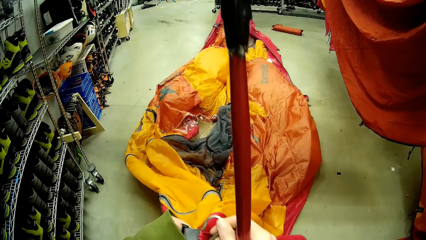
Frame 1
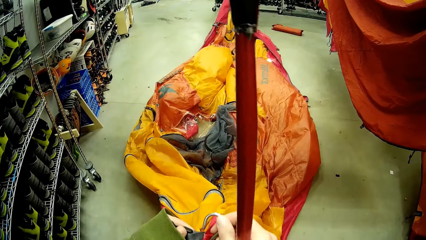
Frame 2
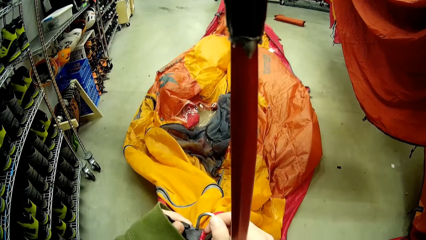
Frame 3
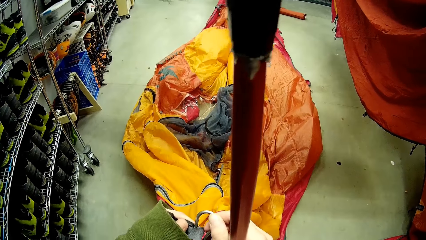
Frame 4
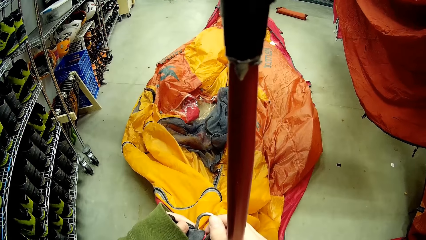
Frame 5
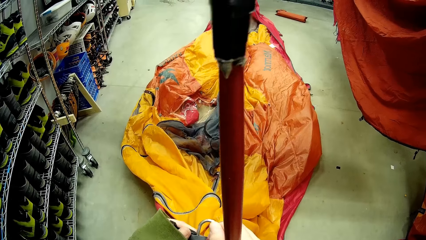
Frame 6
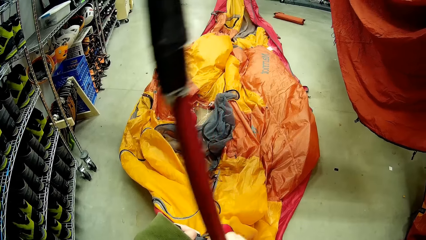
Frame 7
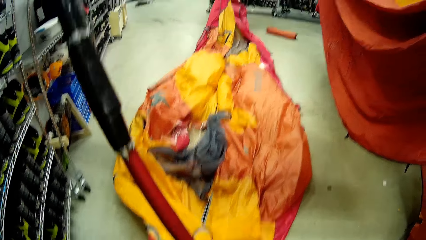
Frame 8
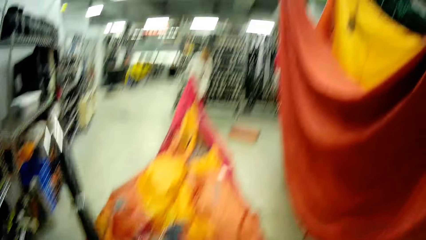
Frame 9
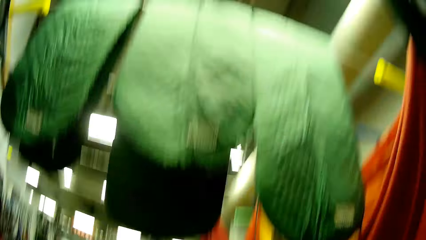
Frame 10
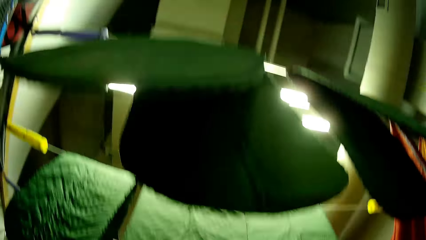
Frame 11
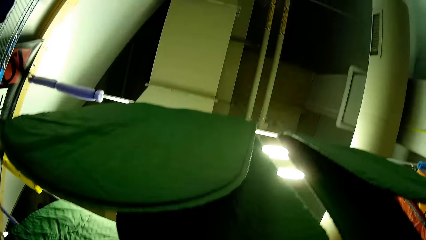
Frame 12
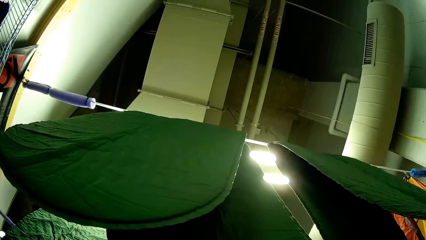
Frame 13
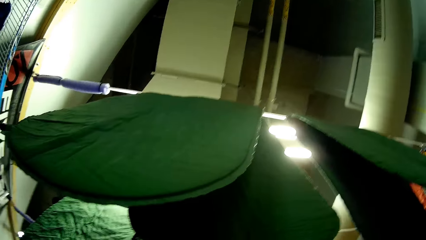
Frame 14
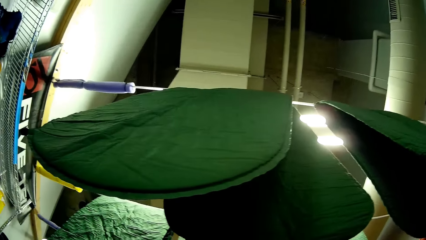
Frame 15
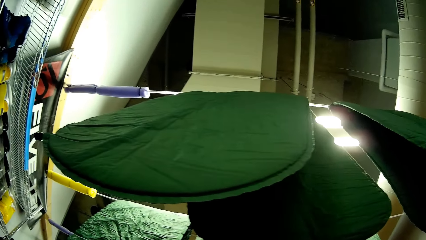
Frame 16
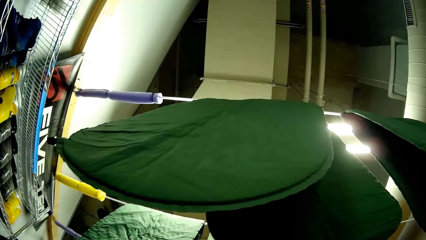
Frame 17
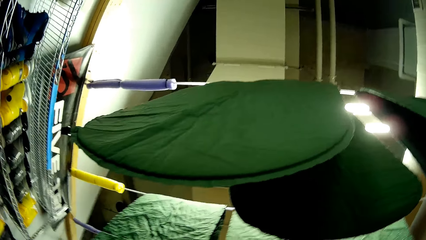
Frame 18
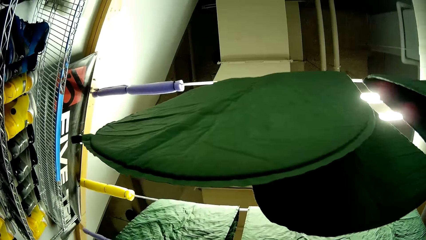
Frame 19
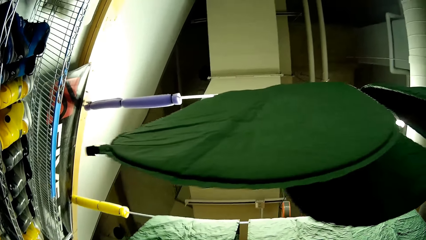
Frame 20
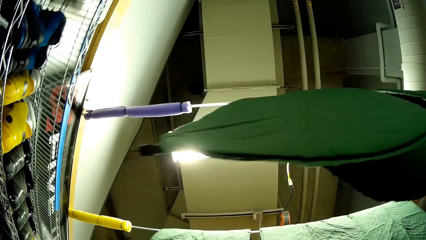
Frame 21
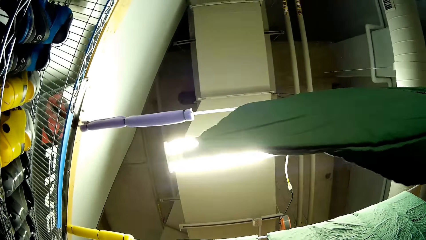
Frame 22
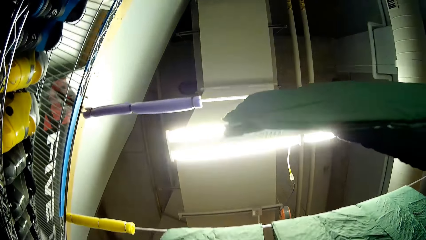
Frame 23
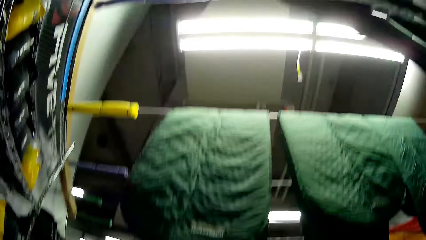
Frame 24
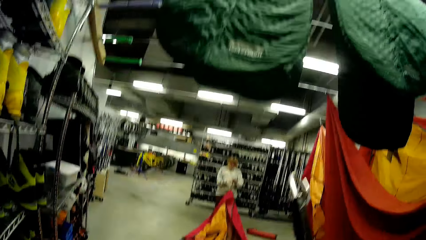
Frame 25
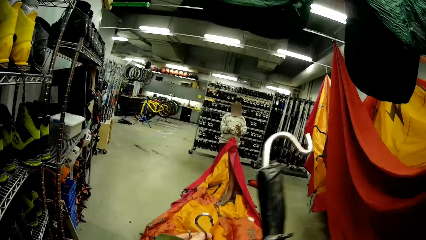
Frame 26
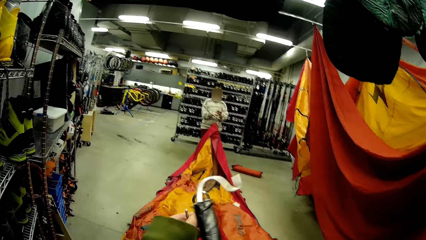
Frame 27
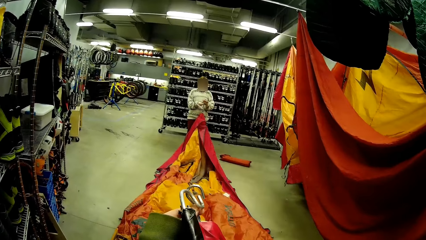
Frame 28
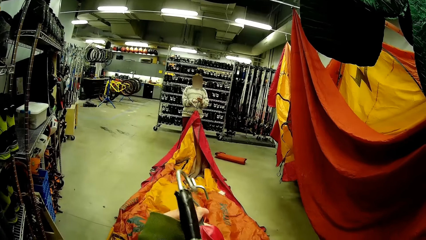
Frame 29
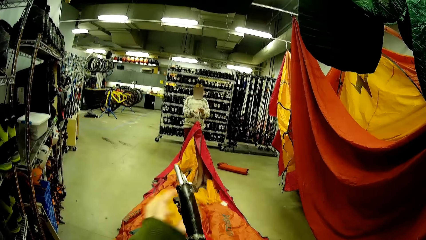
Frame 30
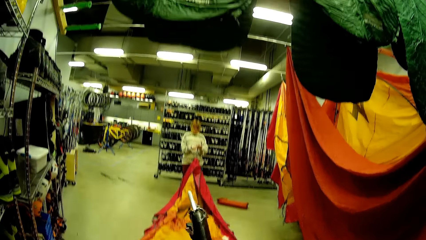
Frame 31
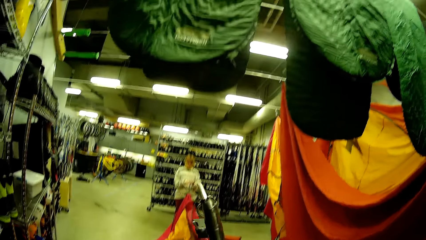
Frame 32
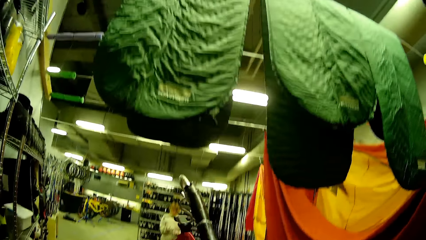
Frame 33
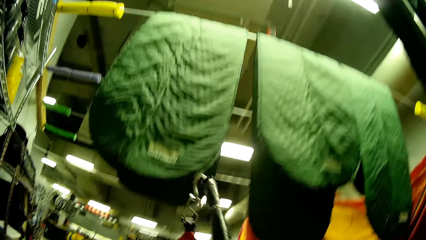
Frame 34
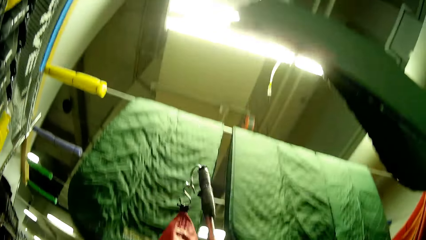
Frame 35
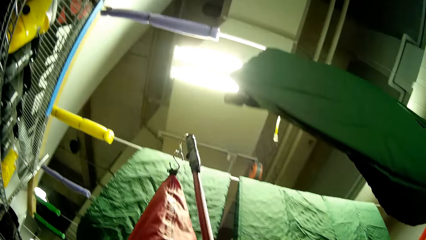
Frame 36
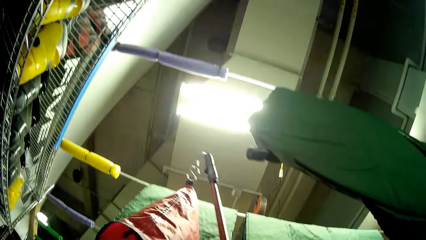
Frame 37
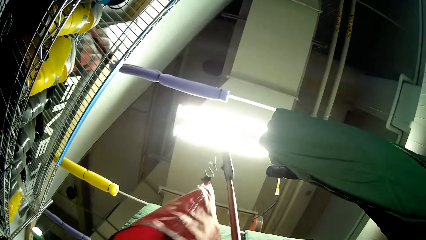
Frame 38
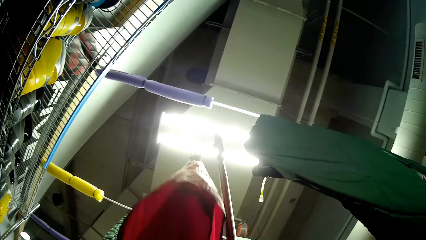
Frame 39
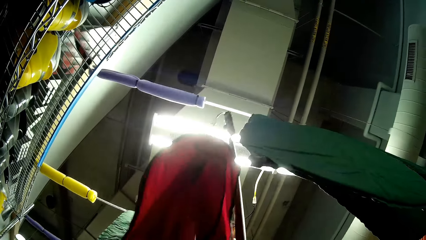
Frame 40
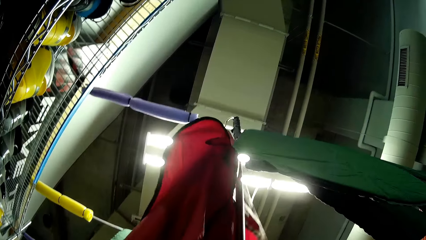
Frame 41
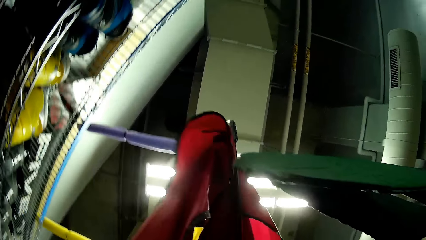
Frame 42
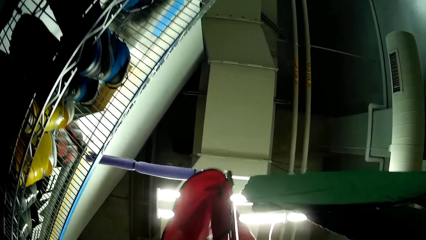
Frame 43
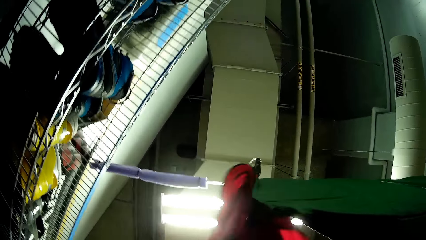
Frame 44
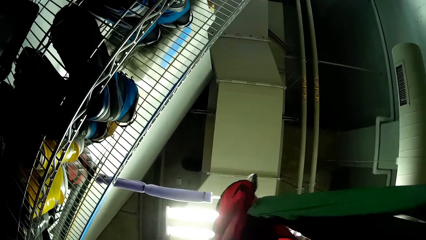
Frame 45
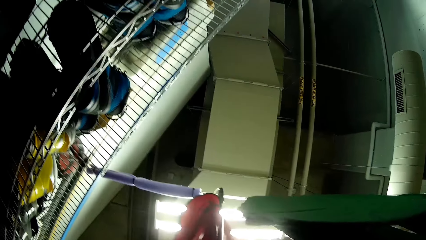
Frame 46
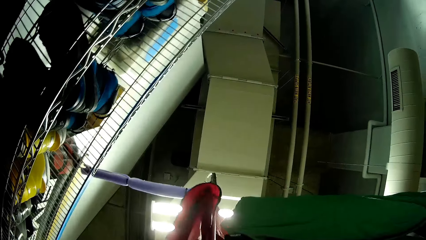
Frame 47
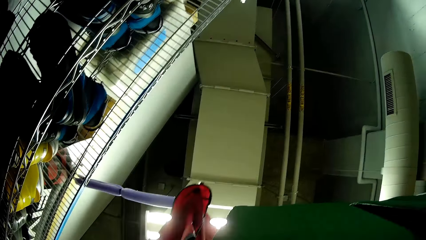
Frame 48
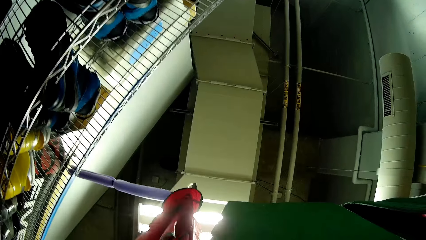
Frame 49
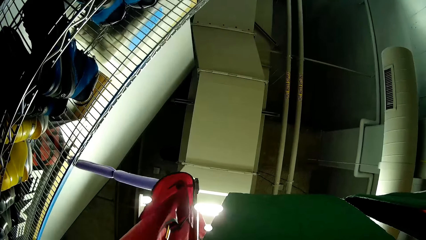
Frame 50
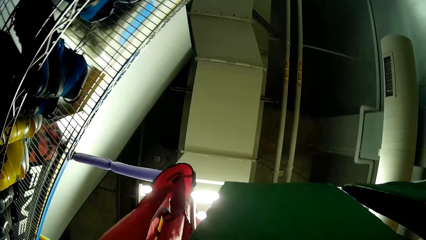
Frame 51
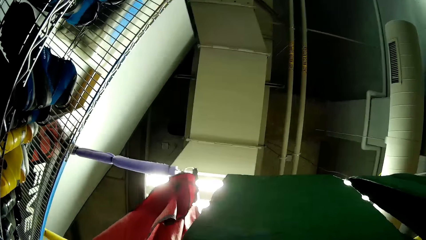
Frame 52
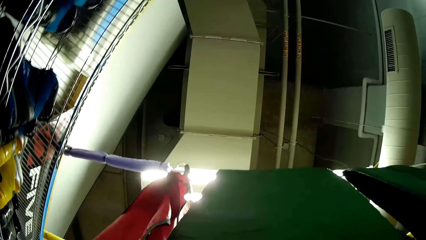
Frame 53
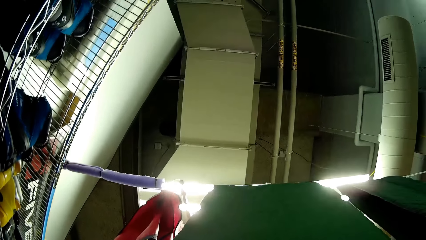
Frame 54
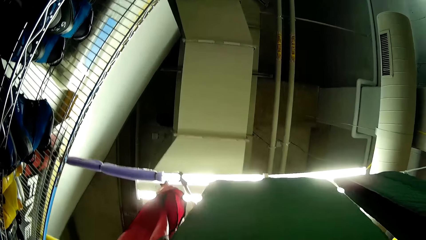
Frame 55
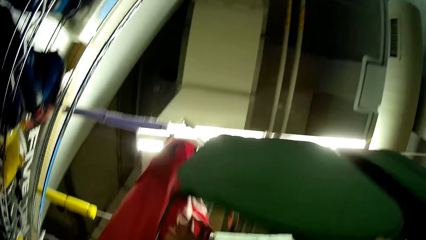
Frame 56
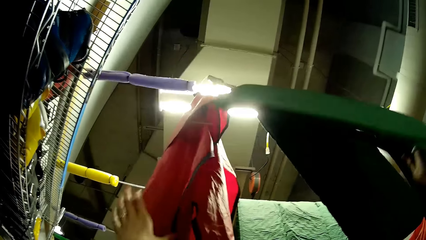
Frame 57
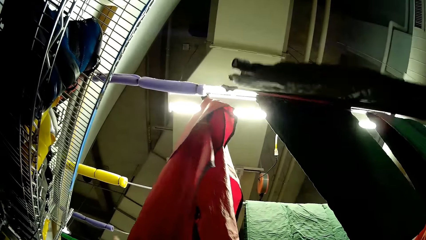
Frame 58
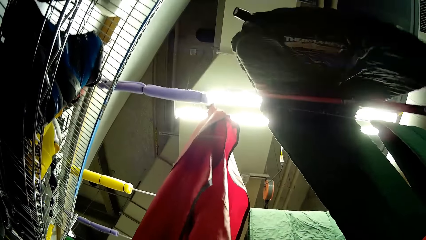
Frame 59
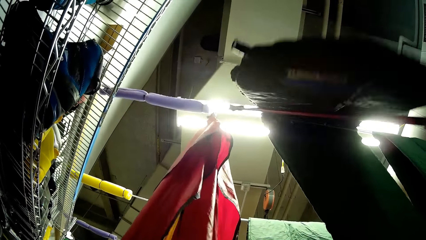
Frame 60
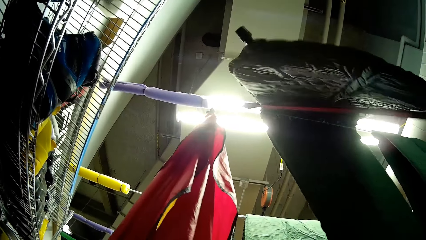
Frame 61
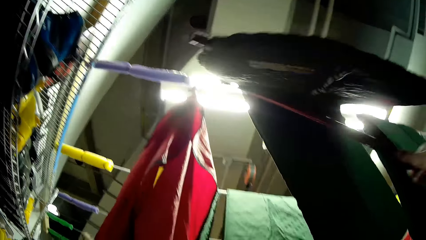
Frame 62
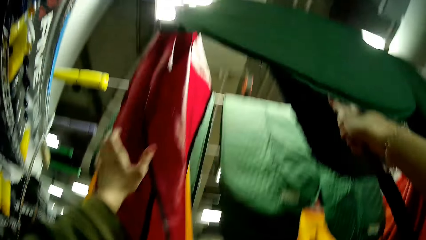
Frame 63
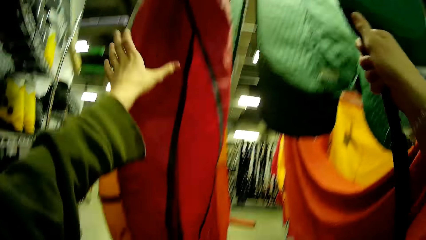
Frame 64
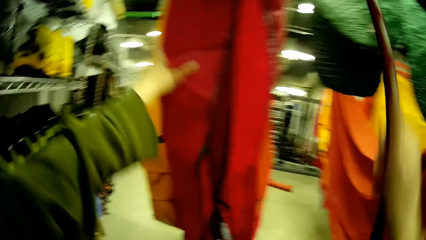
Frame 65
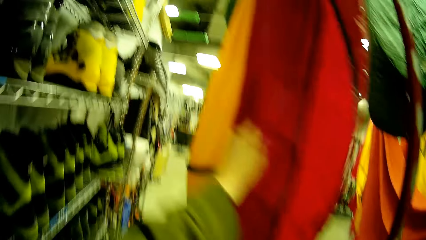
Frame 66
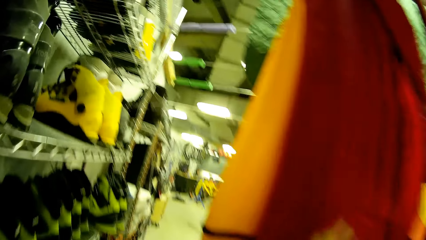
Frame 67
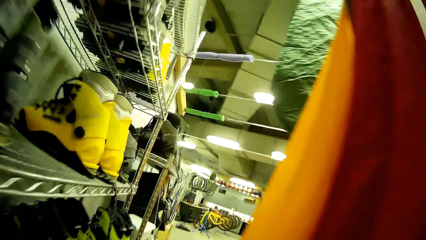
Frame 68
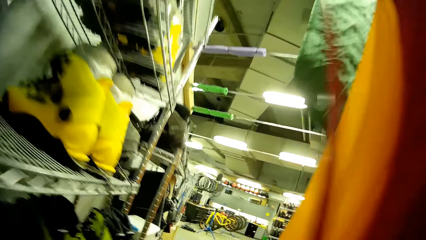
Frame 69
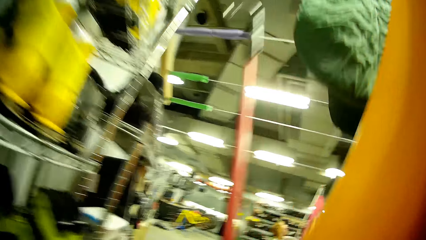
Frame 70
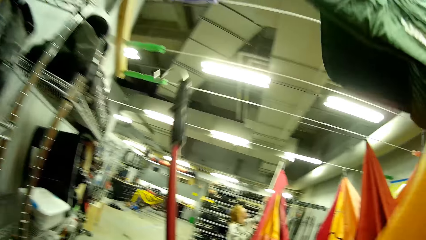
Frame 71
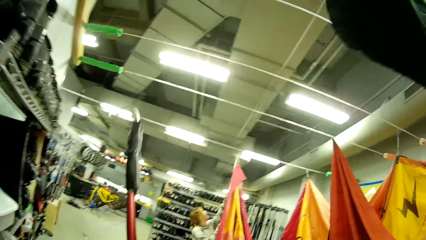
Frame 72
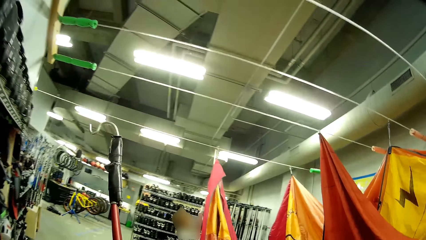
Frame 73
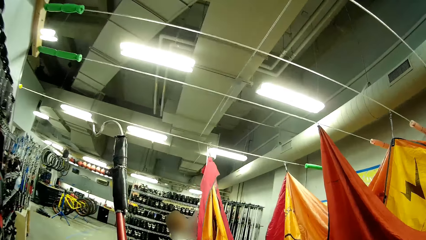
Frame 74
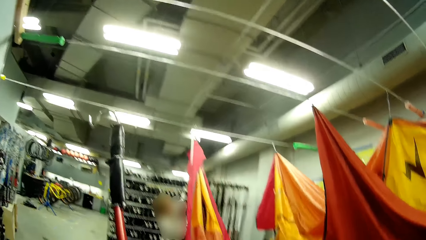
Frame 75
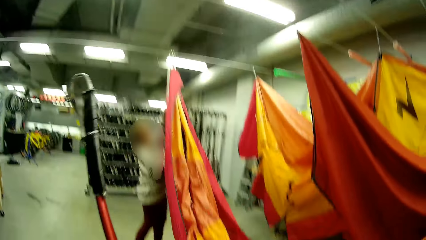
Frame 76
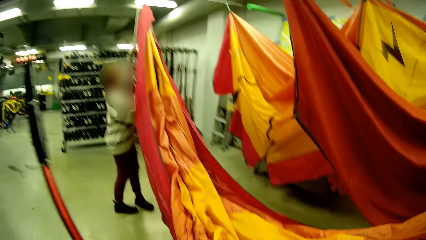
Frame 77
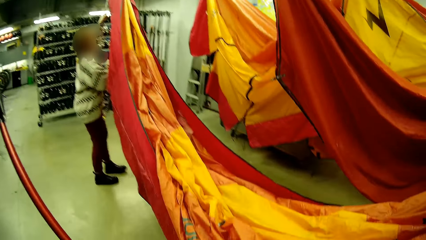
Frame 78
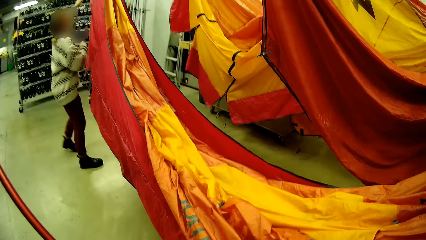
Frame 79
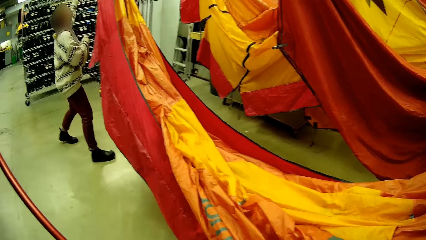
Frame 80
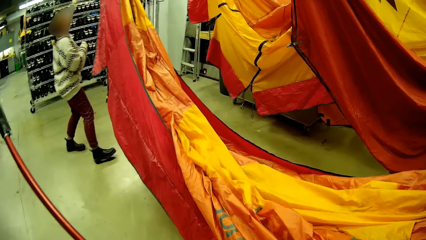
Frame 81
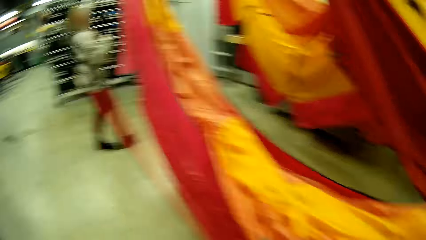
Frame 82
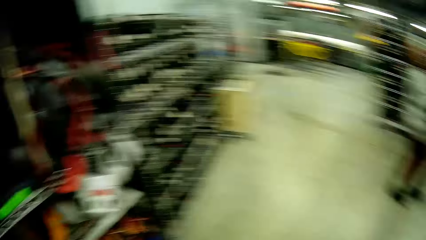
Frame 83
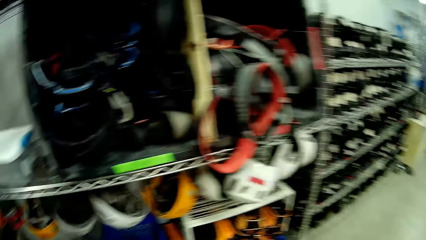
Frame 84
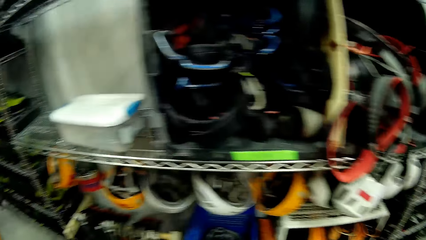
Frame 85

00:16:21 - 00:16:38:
The camera wearer looks up. They hook a tent. They walk around the store.
